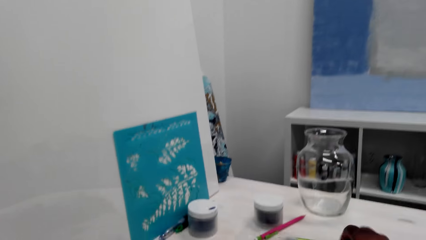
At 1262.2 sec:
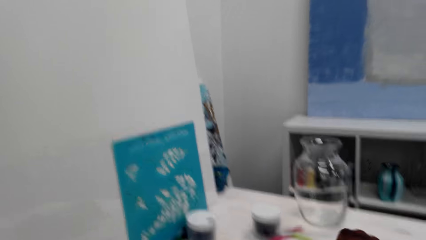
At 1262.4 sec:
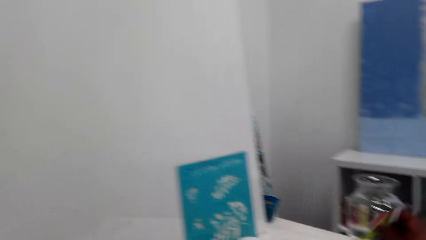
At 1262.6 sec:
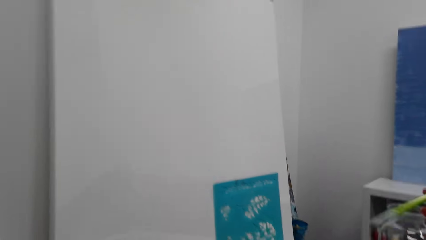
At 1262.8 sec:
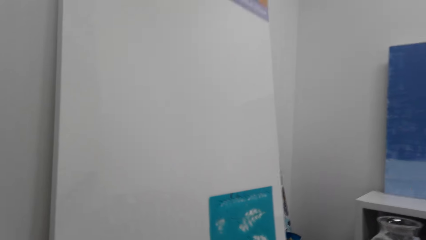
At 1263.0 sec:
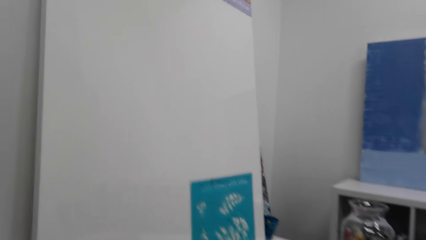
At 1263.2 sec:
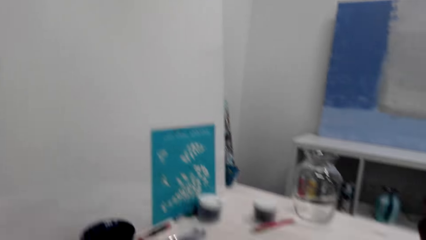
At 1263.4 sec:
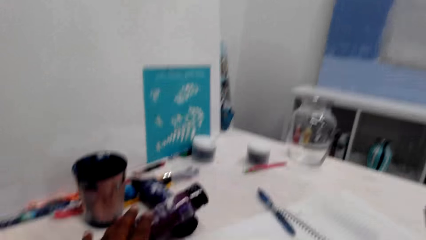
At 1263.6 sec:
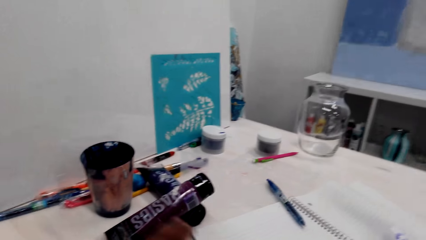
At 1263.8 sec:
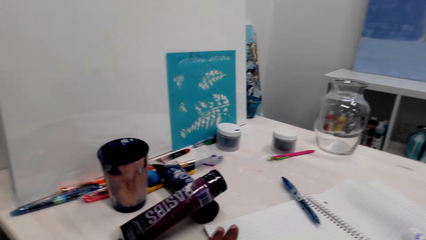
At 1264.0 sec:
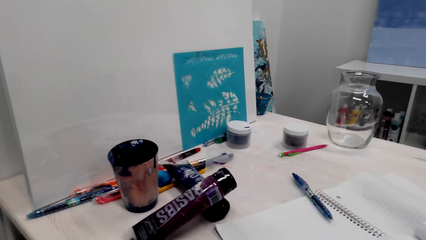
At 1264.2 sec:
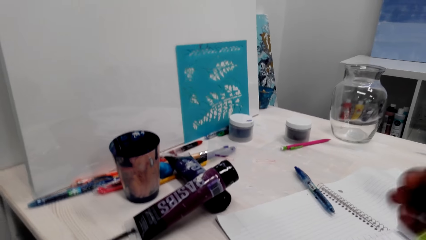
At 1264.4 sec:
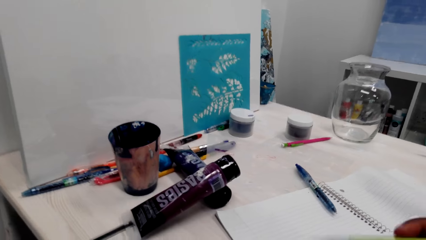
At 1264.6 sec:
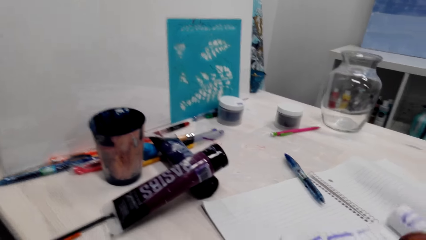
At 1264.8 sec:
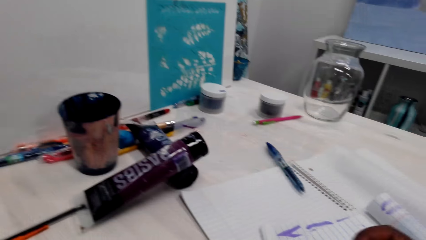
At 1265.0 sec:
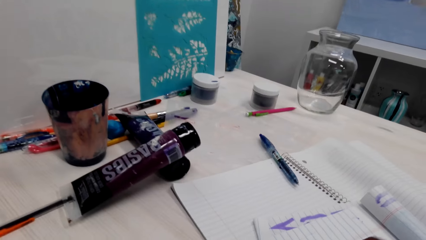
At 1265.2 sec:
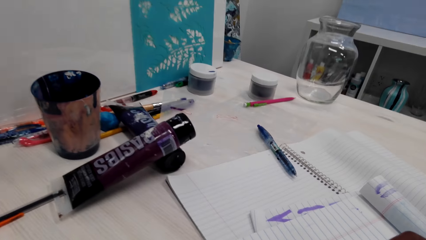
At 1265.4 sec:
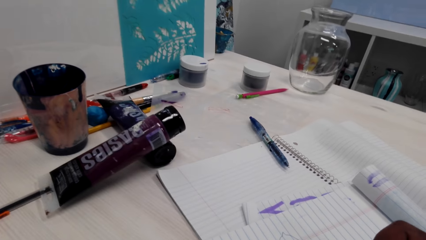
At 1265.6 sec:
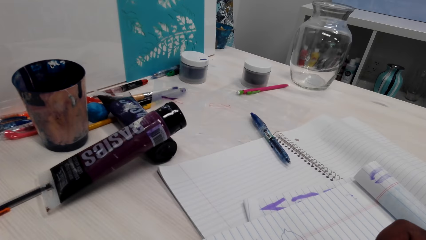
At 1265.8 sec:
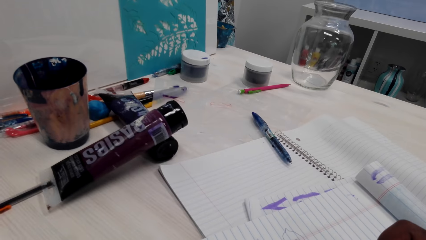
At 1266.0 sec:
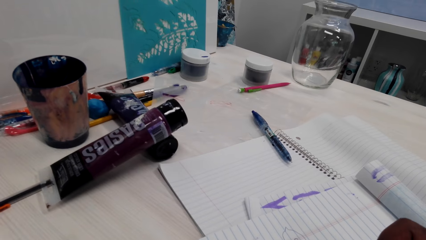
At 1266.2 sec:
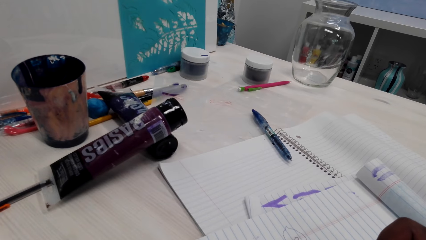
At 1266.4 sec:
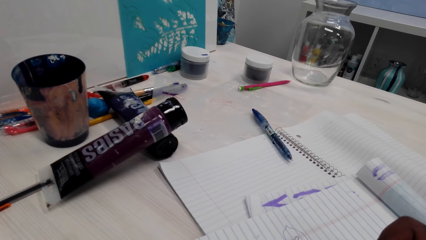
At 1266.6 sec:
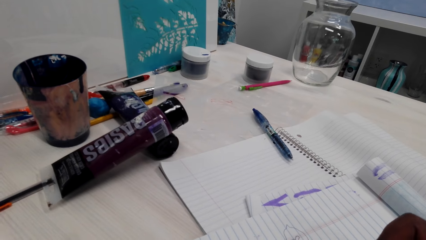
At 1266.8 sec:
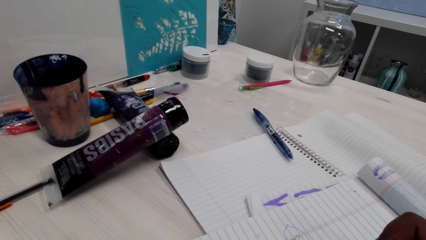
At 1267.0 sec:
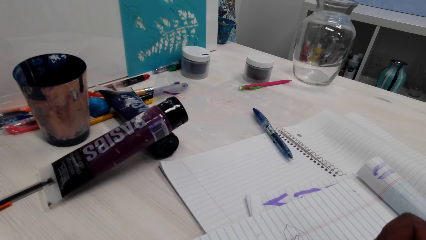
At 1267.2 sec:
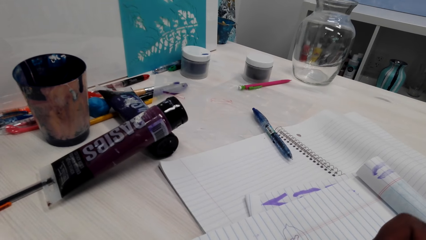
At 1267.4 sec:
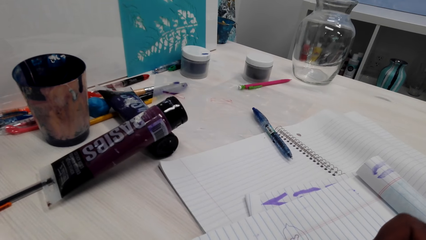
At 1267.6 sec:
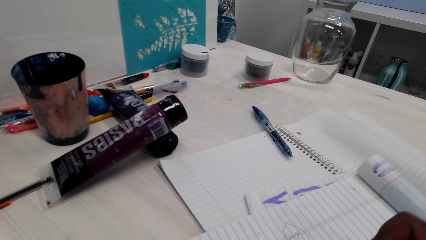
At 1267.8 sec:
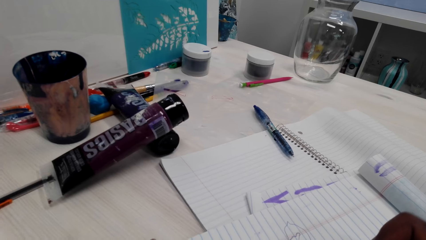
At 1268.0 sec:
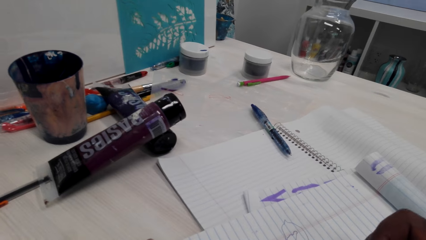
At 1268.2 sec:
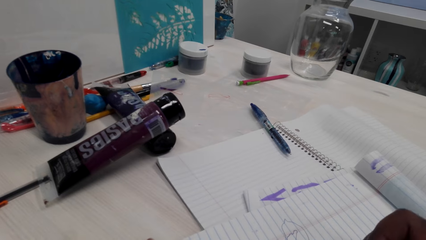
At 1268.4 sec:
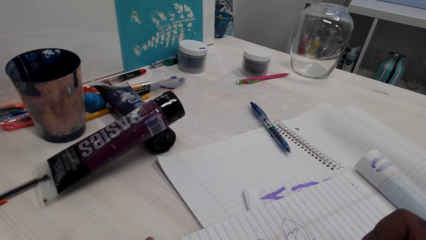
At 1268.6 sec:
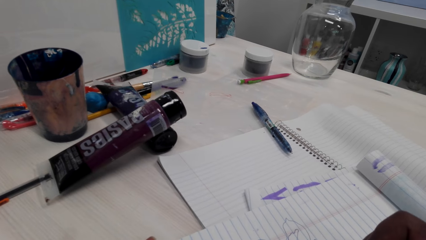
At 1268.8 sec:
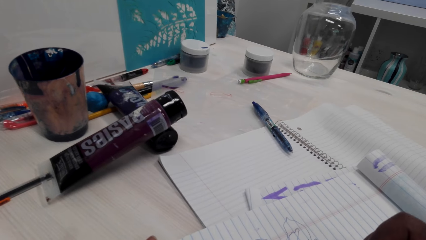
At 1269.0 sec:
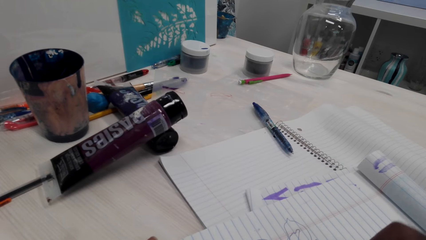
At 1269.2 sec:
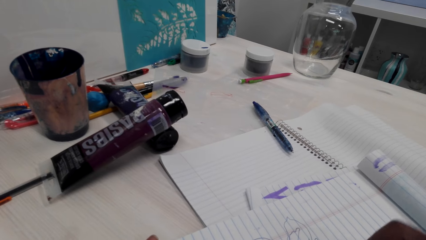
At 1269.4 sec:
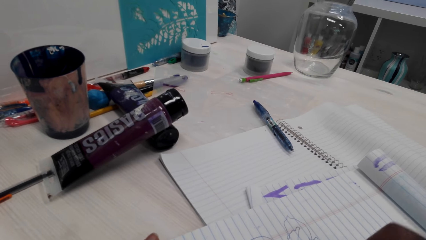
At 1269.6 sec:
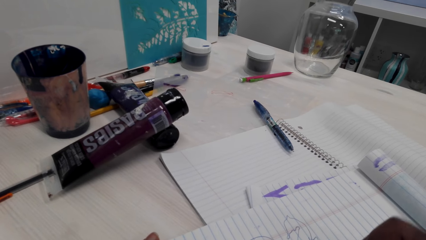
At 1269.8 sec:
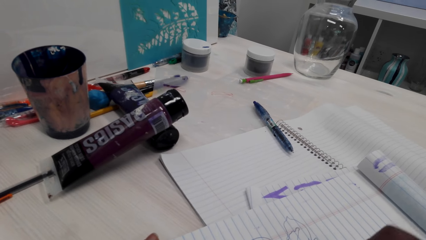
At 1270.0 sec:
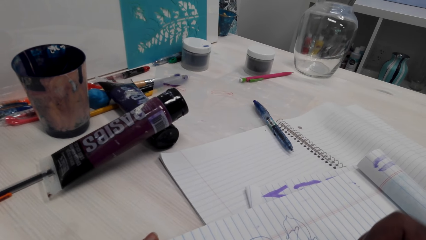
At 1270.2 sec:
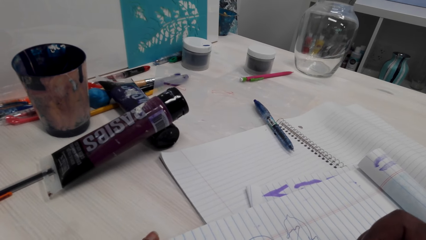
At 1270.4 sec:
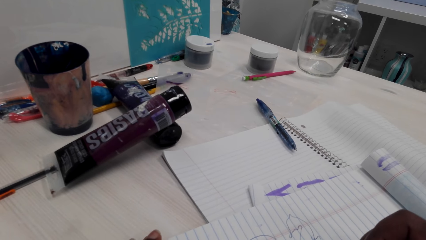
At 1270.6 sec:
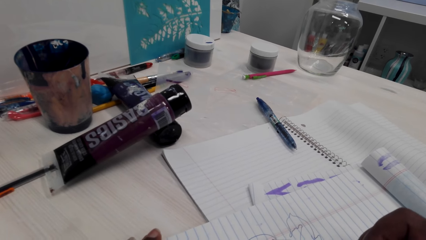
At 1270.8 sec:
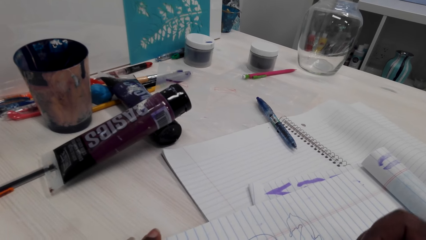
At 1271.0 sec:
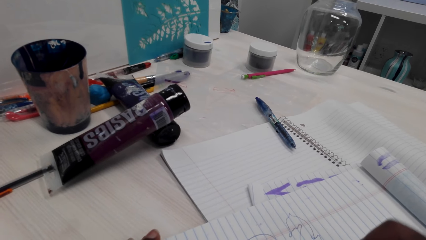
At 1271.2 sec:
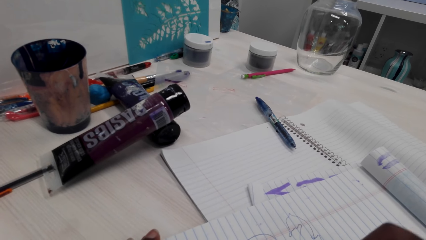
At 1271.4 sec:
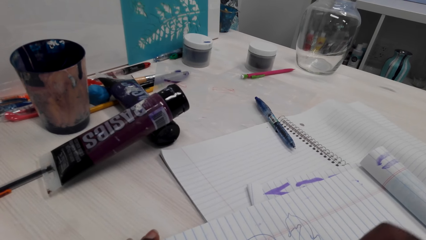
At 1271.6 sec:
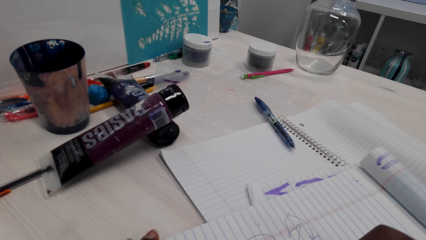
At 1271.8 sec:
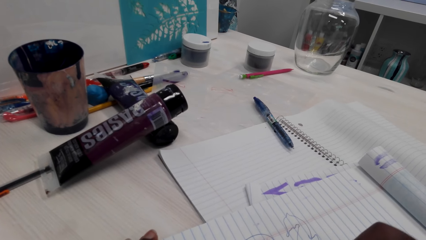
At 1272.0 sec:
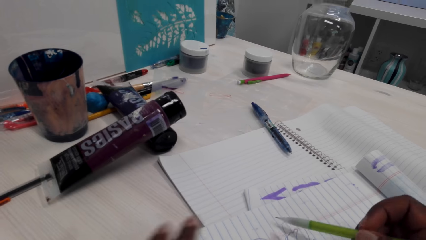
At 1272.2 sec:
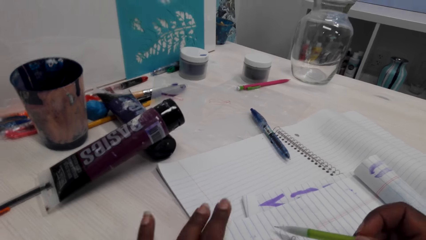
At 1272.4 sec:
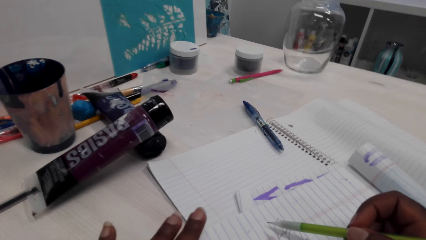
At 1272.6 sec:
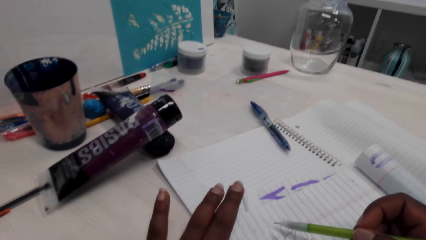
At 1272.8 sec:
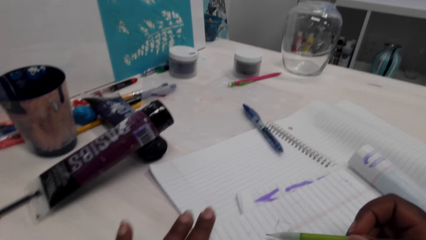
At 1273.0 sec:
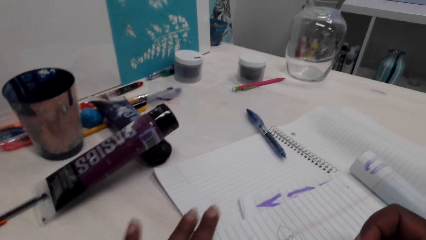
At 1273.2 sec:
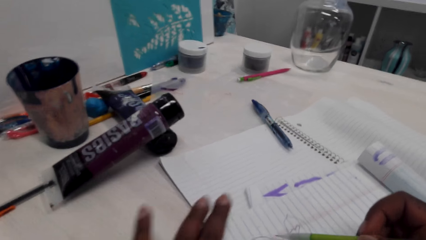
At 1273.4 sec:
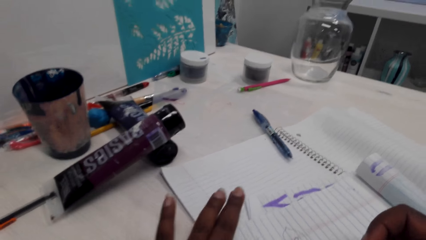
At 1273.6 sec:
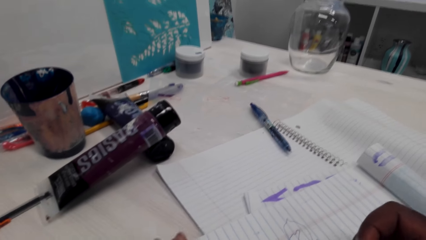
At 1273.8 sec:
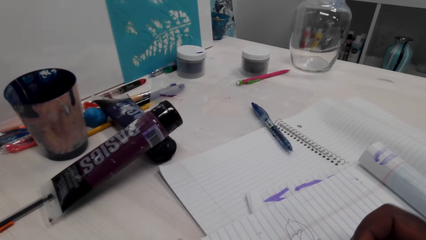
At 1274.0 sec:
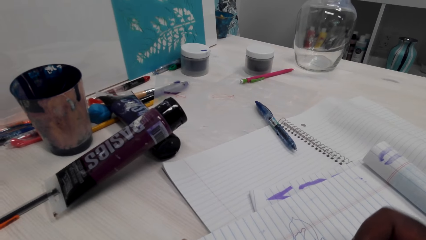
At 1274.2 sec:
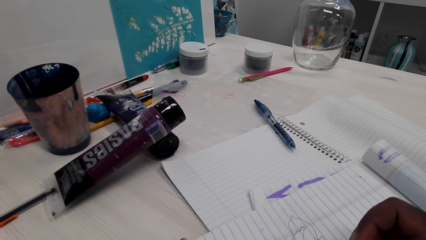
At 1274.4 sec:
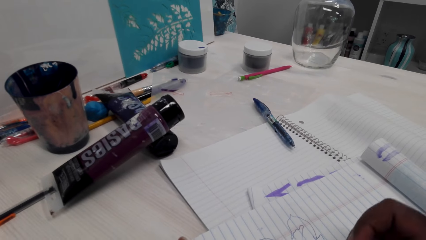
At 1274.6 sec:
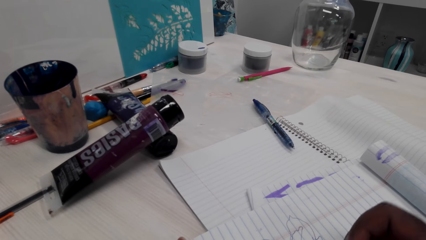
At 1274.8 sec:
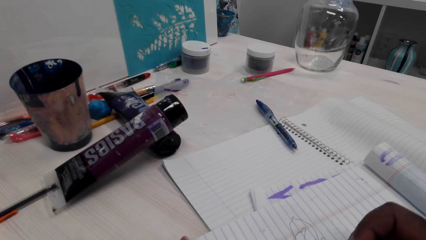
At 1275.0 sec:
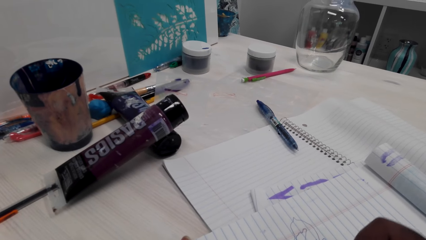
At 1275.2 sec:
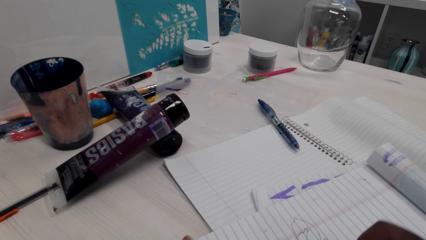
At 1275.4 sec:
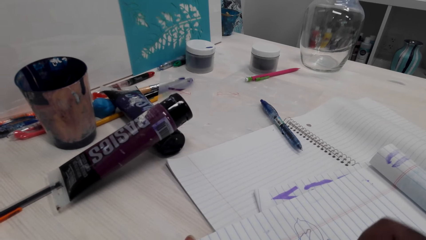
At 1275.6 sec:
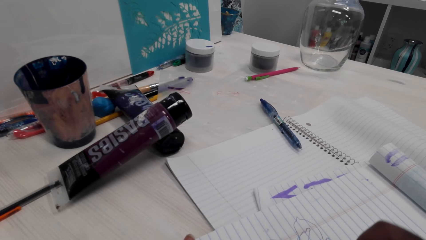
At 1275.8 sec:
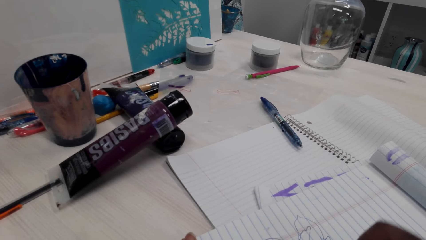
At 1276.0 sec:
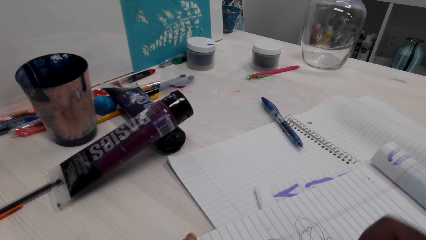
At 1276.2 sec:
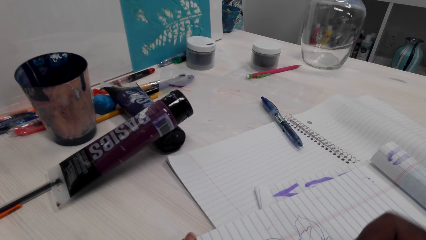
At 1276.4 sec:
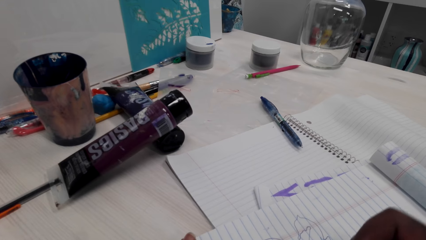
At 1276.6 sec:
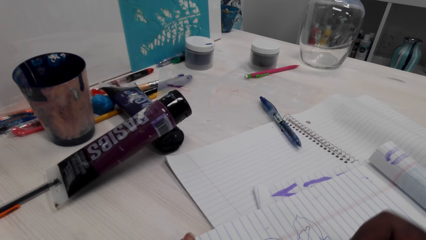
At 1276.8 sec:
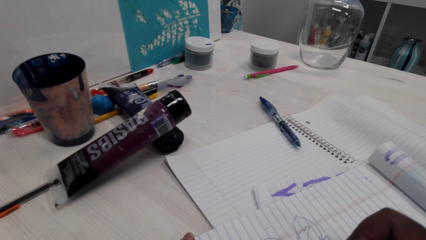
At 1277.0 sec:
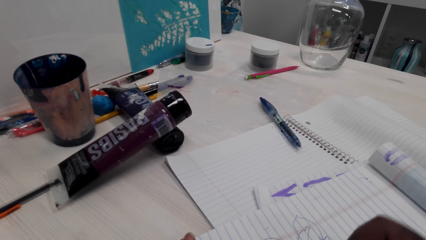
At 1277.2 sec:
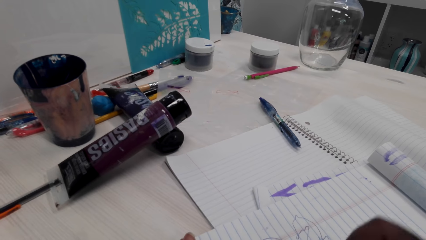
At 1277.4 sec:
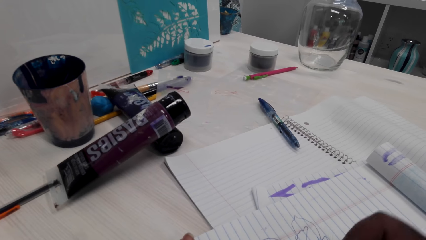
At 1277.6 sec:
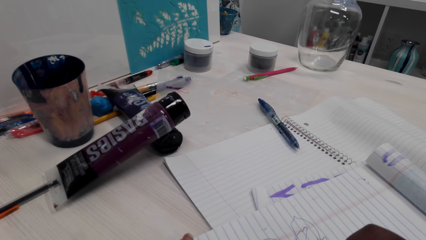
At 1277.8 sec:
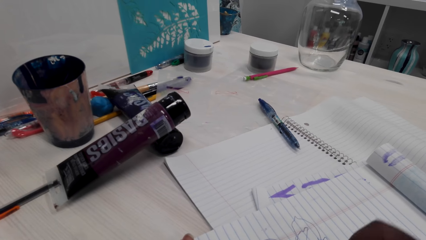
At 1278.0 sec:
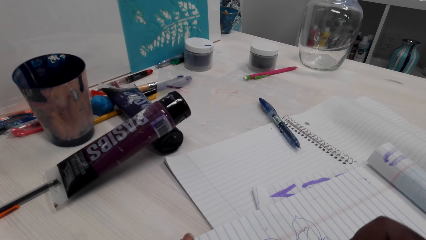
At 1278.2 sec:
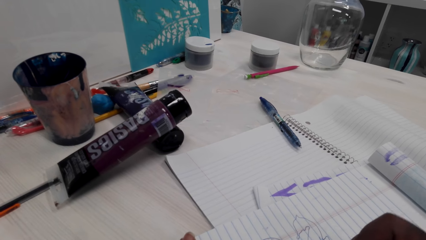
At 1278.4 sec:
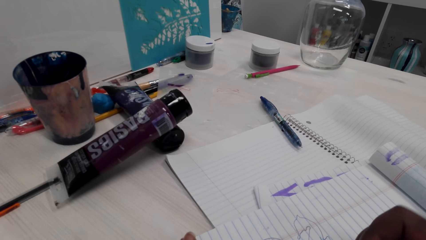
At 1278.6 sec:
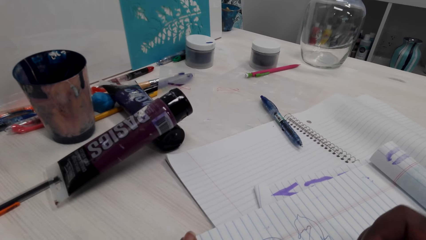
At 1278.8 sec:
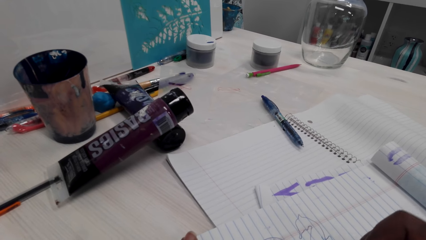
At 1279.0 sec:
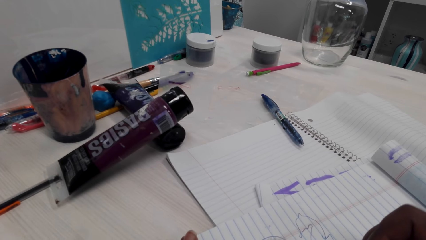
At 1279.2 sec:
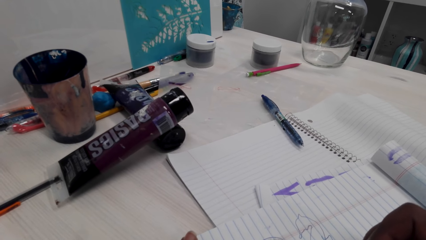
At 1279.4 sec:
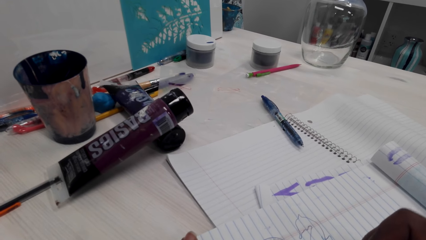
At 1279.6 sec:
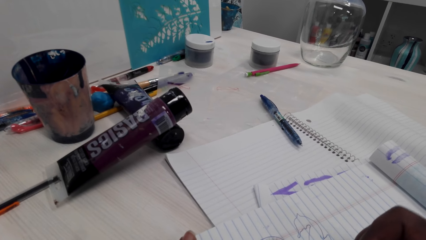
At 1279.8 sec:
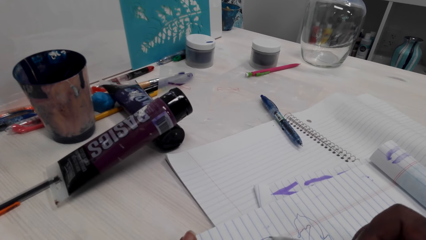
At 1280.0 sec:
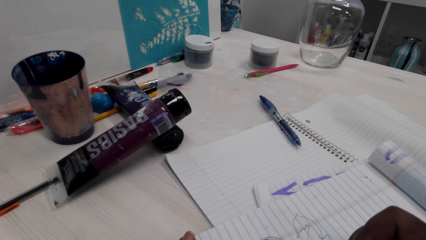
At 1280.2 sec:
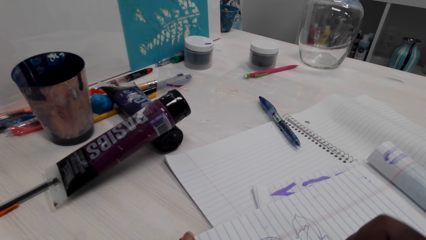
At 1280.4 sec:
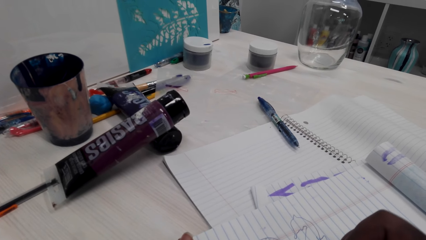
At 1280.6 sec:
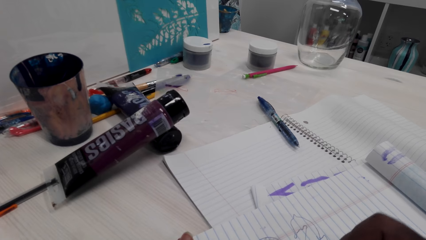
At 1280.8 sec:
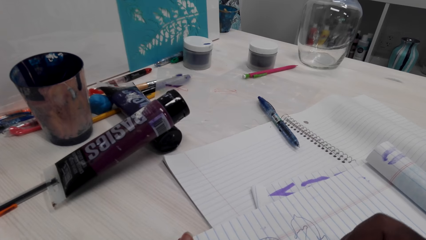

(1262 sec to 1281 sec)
The camera wearer picks up a pencil. They adjust the book. They color a picture with the pencil. They rub the book with fingers of the left hand. They color a picture with the pencil.
